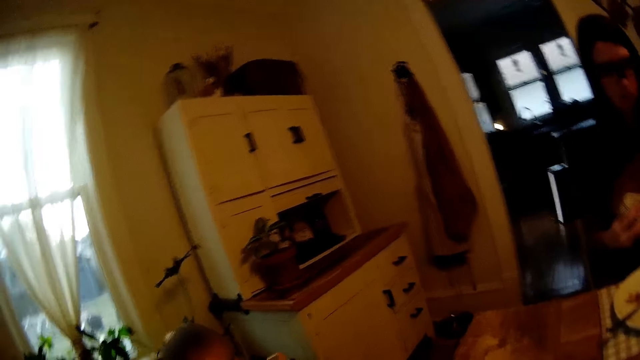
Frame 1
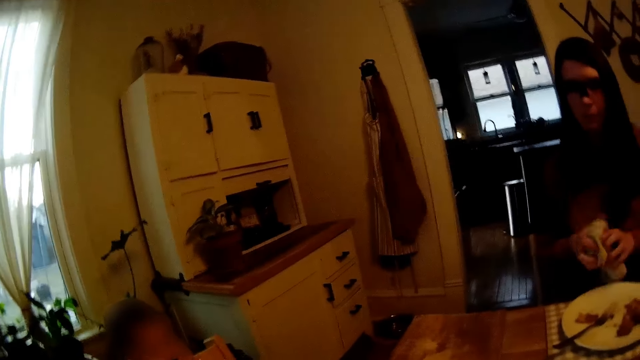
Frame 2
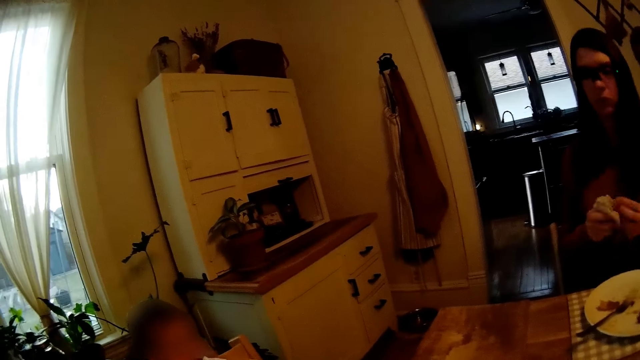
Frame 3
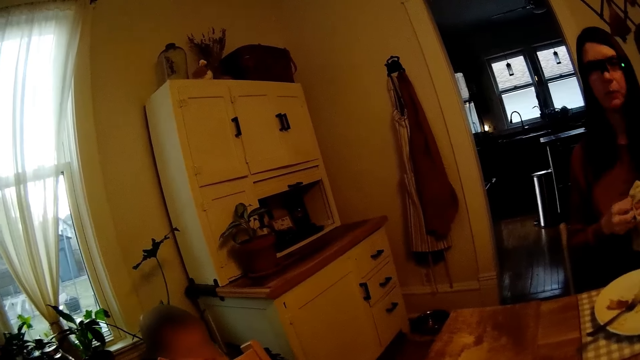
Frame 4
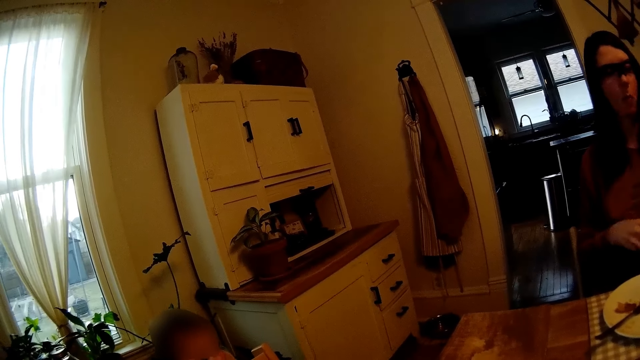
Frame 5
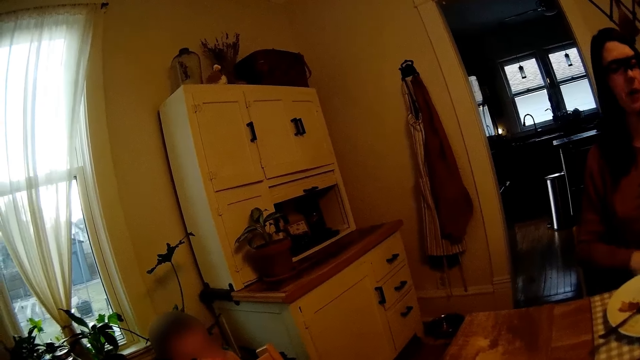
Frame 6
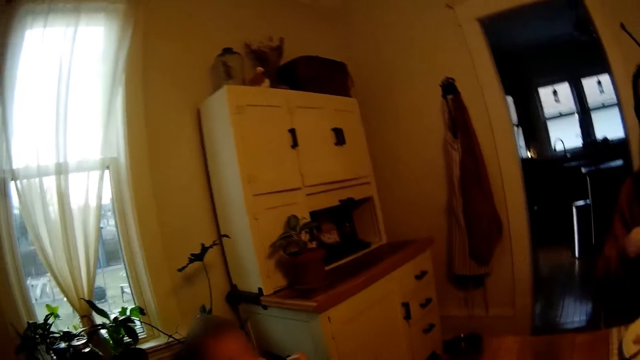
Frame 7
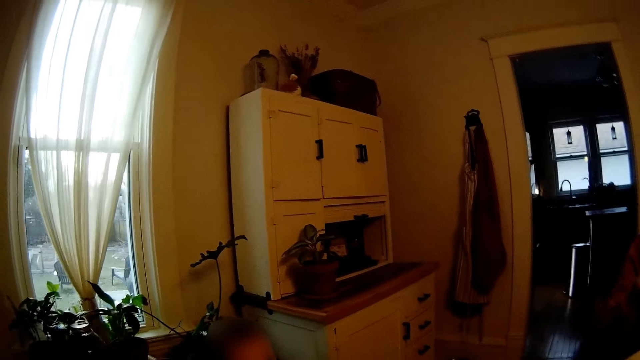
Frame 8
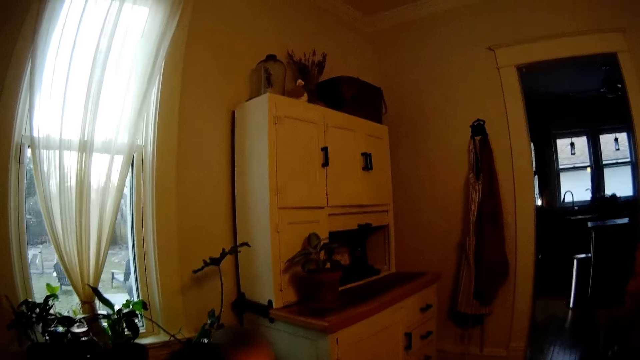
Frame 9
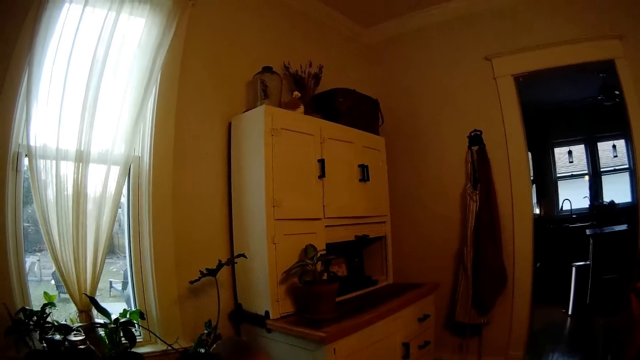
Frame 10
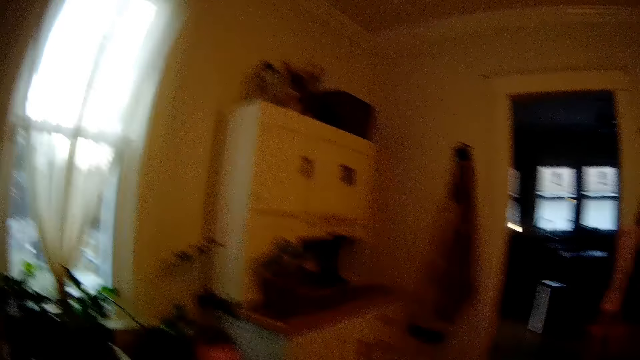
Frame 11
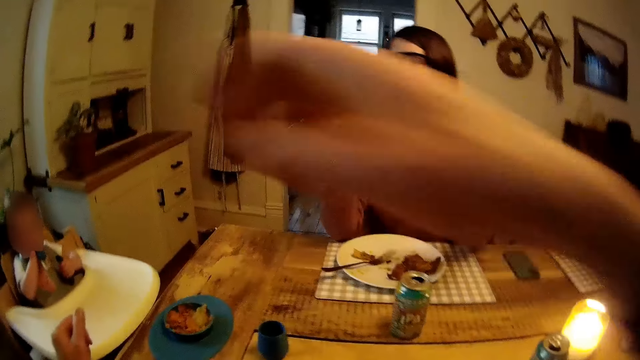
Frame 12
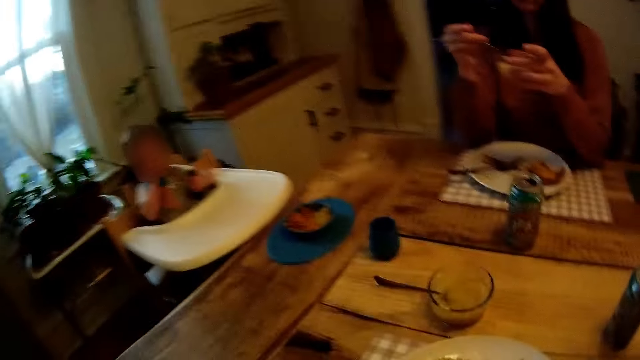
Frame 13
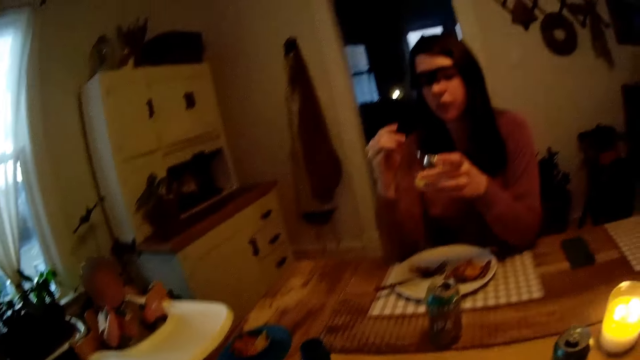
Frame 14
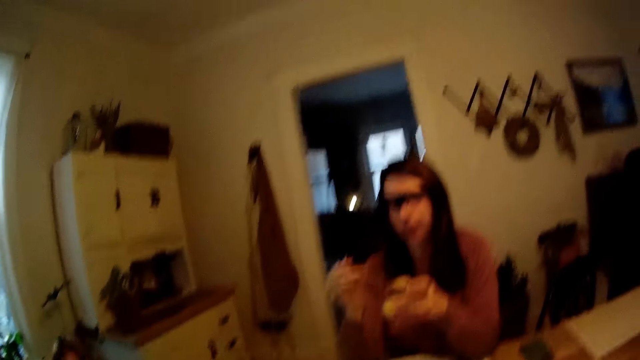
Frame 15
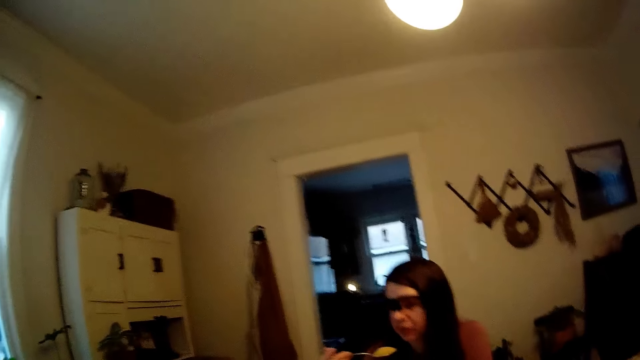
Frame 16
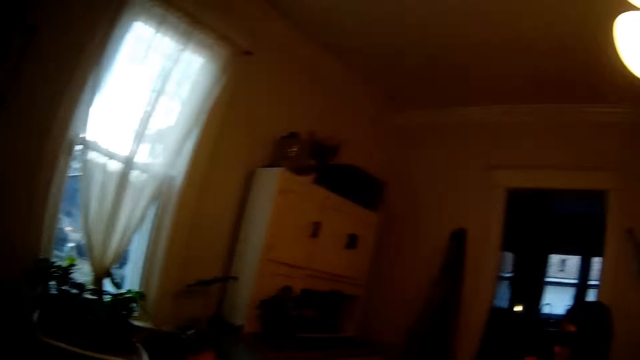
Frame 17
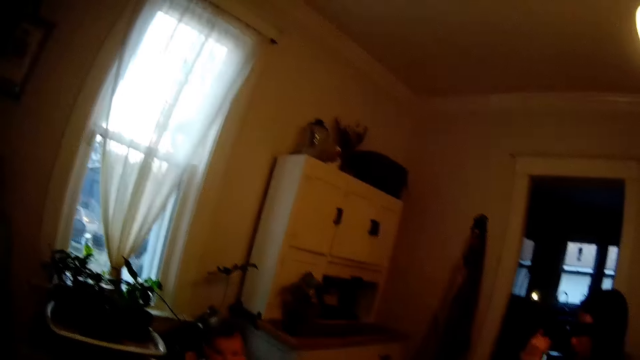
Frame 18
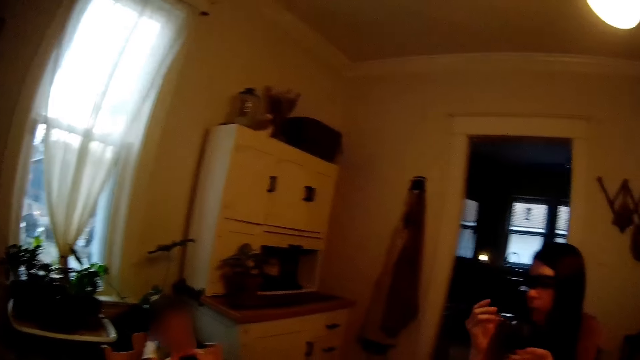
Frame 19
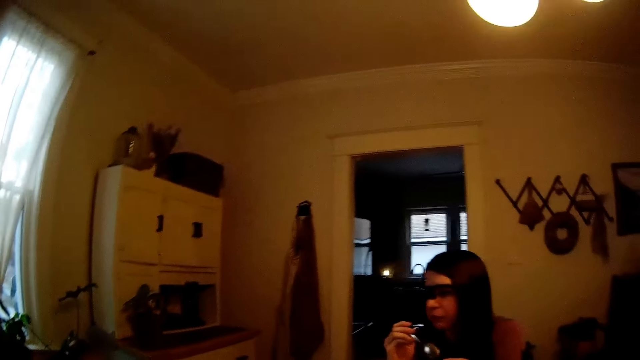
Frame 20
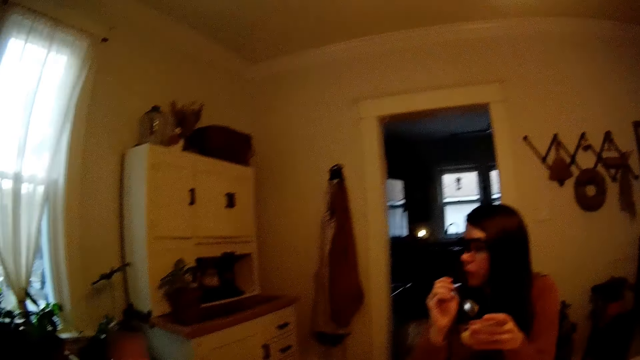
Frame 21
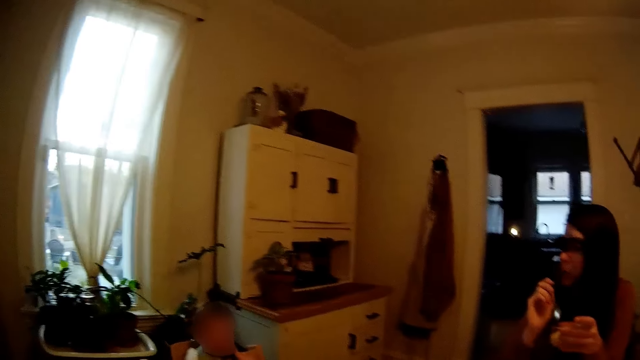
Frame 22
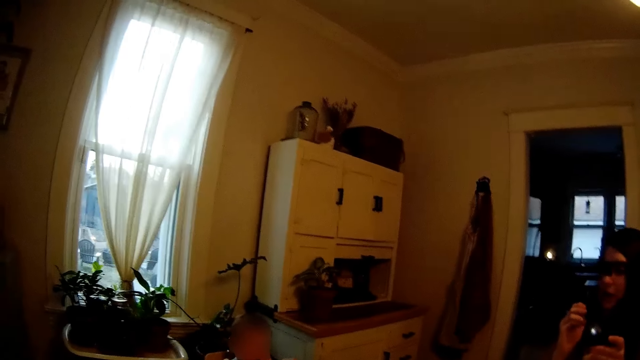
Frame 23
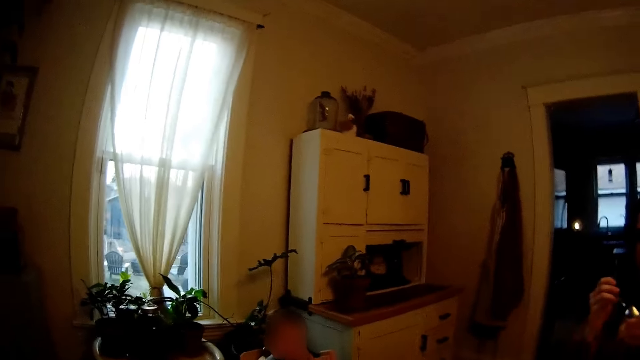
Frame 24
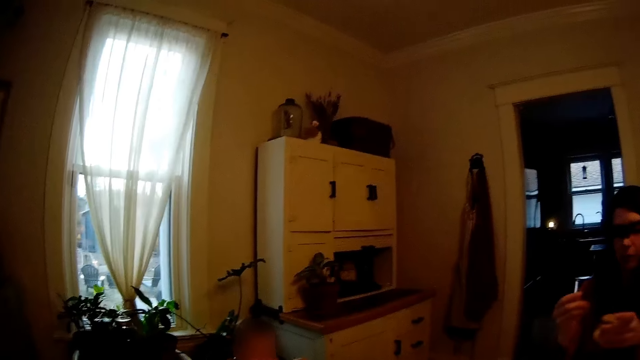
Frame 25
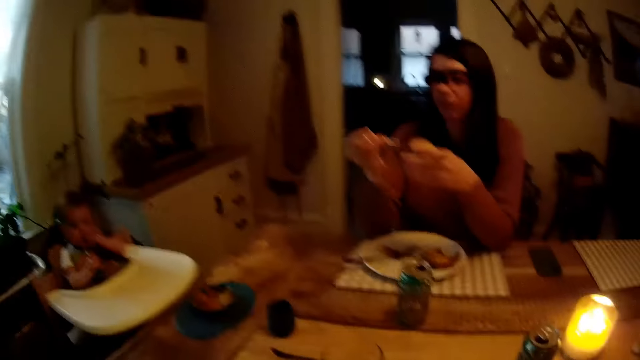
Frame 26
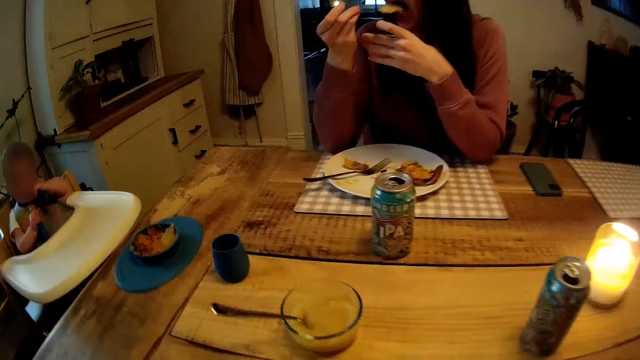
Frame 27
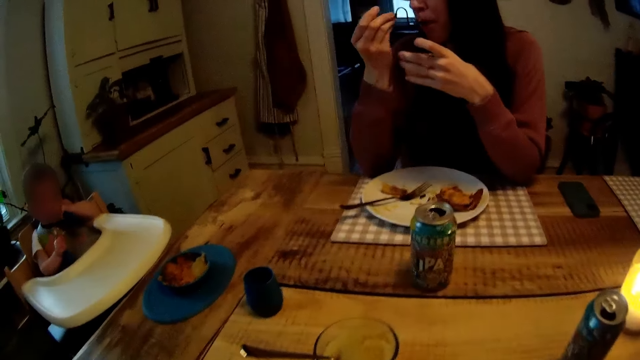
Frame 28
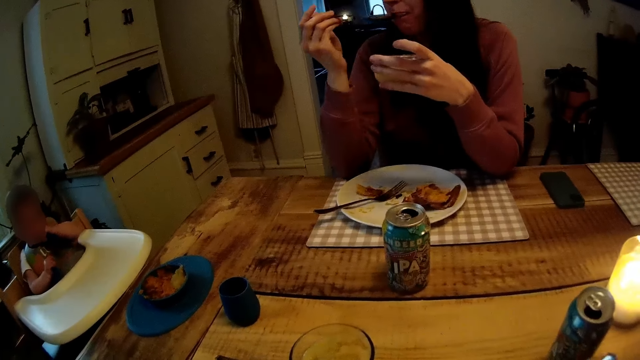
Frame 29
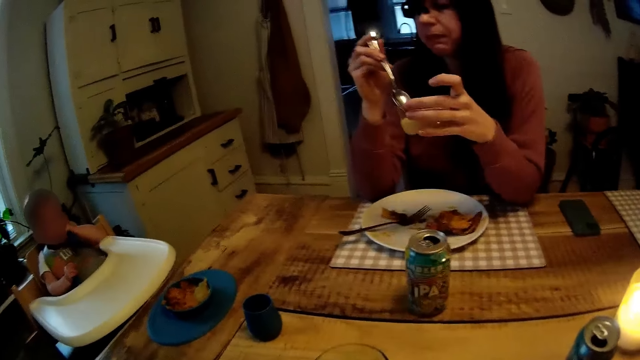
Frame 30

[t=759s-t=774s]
The camera wearer wipes her hand with the napkin. The woman cleans both her hands with the napkin, drops the napkin on her lap, and speaks to the camera wearer. The camera wearer looks around. The woman holds a bowl and eats smoothie from a glass cup with a spoon. The camera wearer looks around. She interacts with the woman. The woman speaks to the baby and eats dessert.

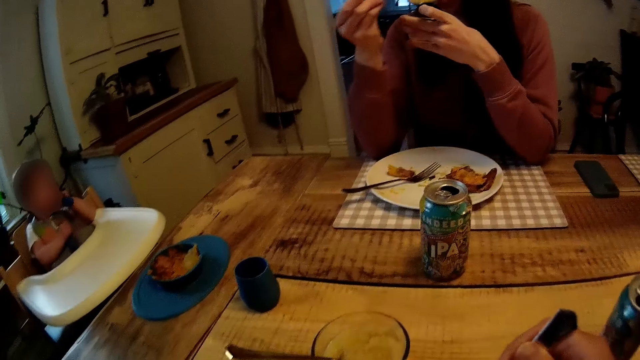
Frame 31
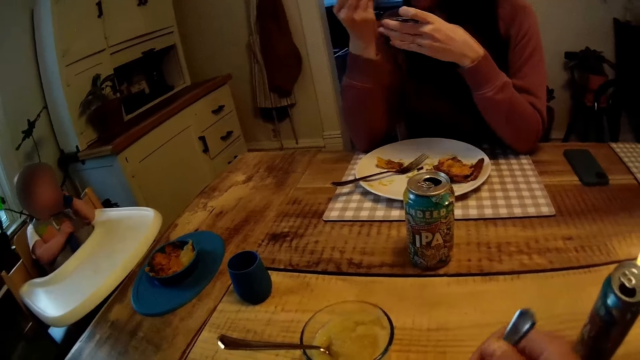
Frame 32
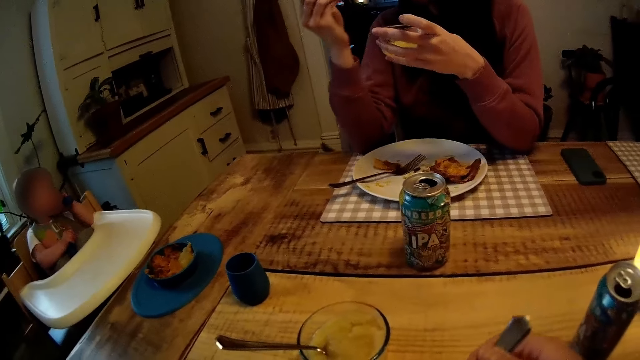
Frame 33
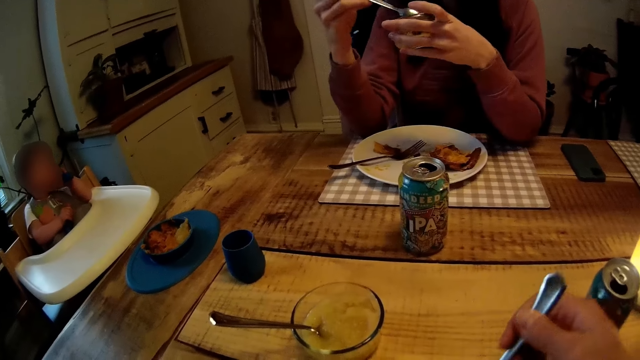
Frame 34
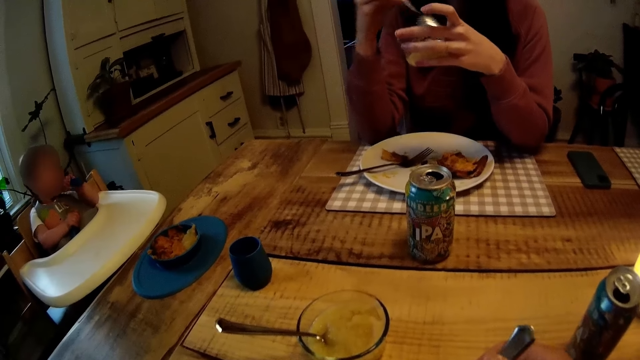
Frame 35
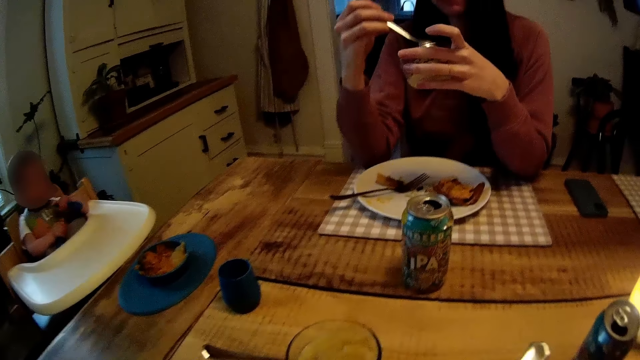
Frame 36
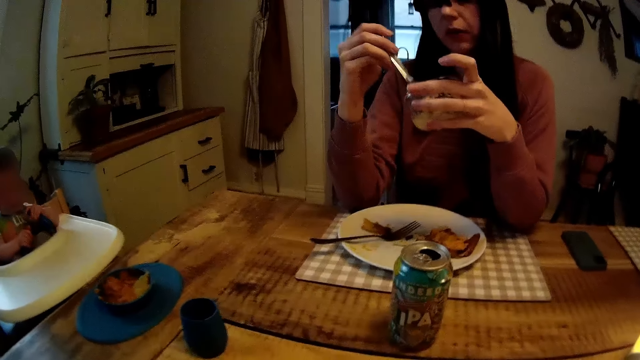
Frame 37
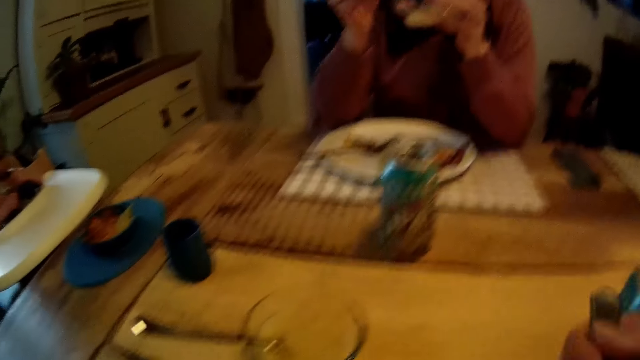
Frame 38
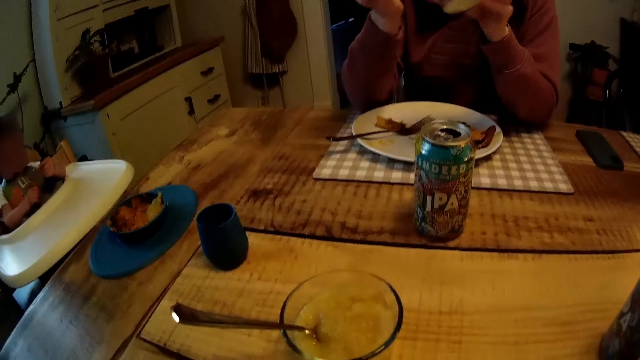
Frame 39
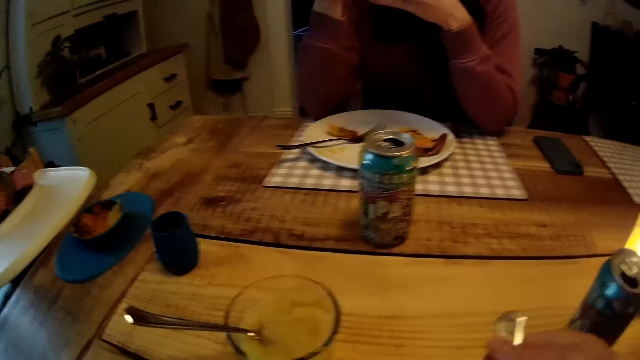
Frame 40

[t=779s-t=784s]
The camera wearer eats from a plate on the table with a fork. They hold a spoon. The woman eats dessert.
